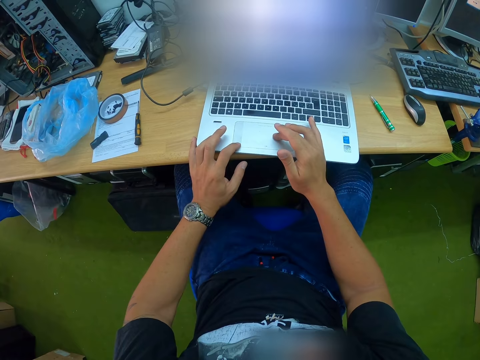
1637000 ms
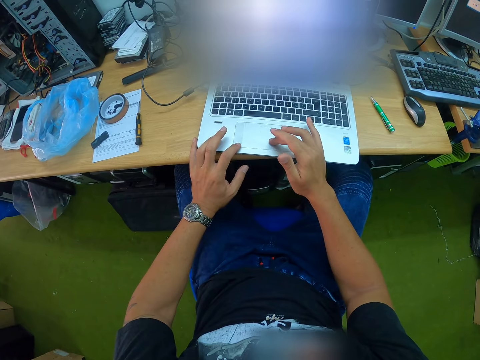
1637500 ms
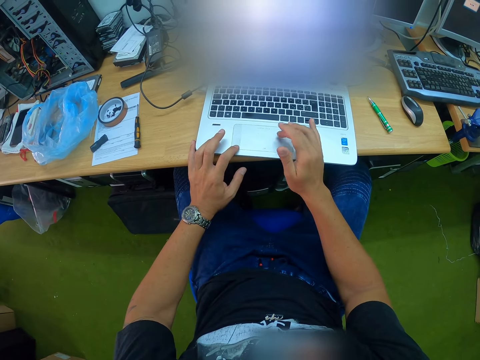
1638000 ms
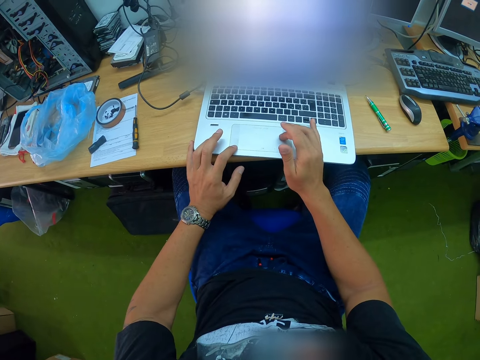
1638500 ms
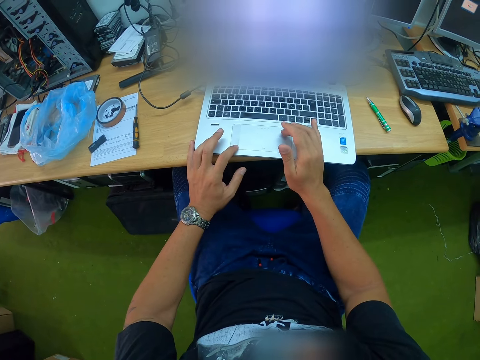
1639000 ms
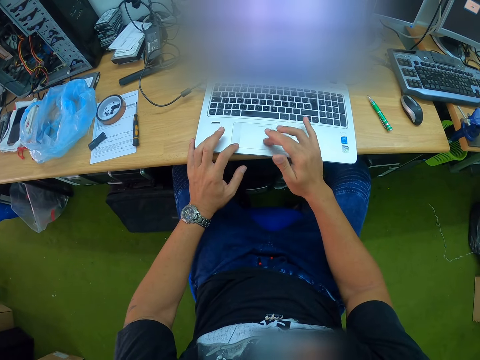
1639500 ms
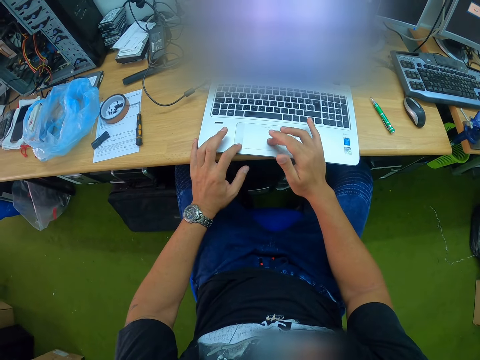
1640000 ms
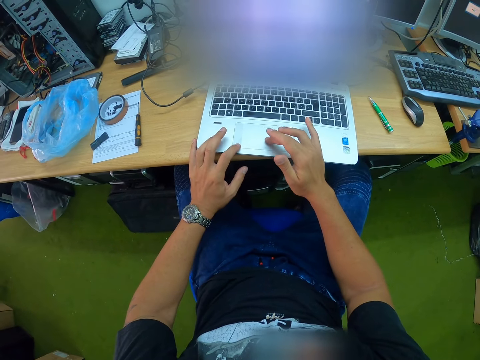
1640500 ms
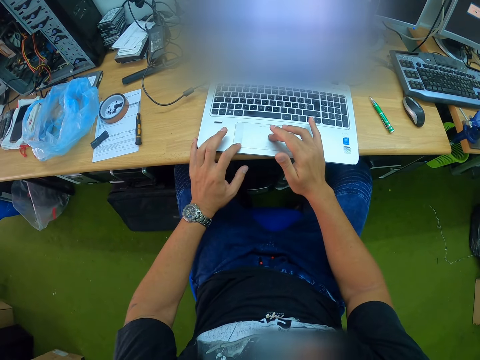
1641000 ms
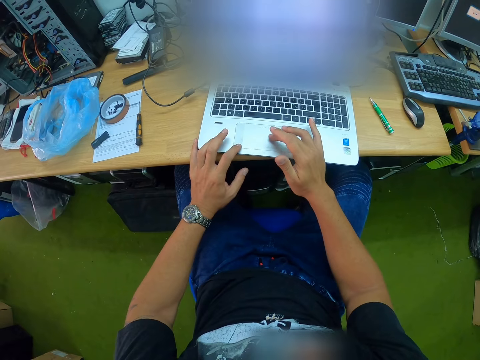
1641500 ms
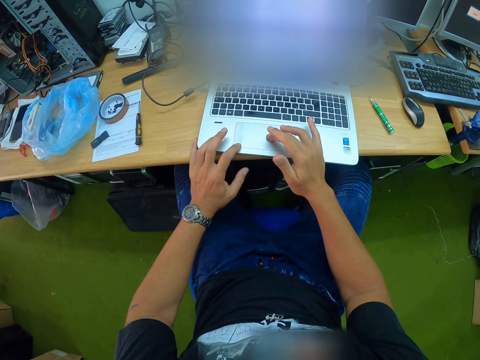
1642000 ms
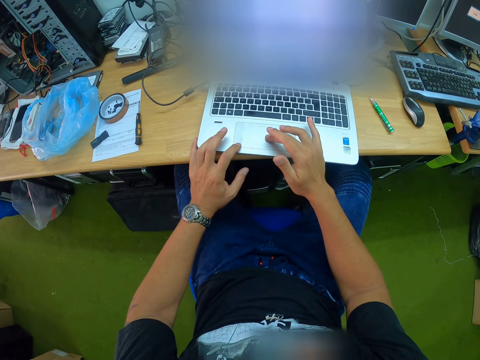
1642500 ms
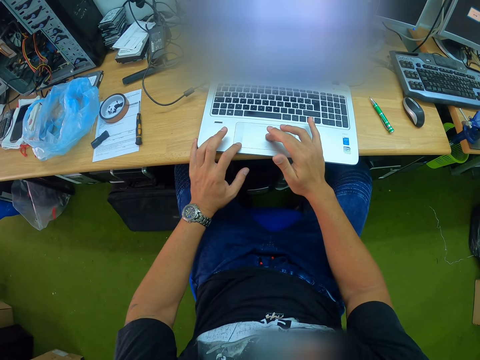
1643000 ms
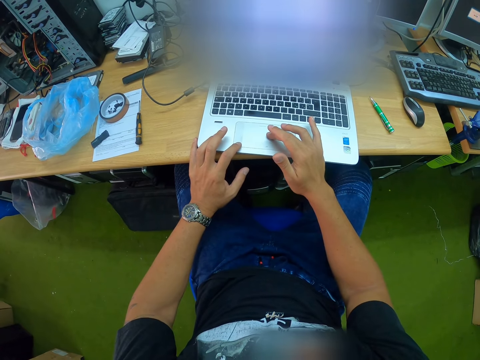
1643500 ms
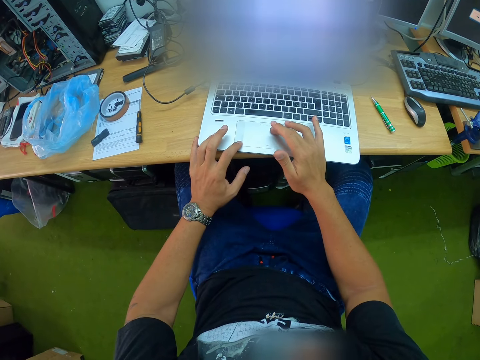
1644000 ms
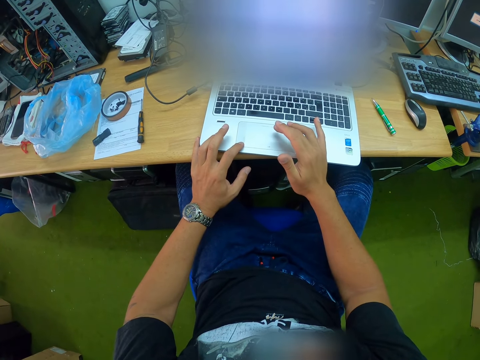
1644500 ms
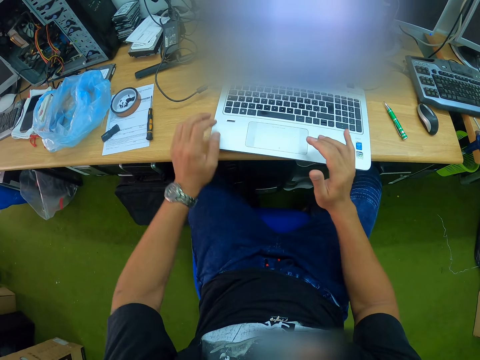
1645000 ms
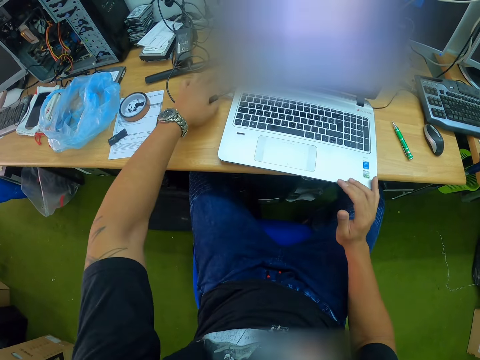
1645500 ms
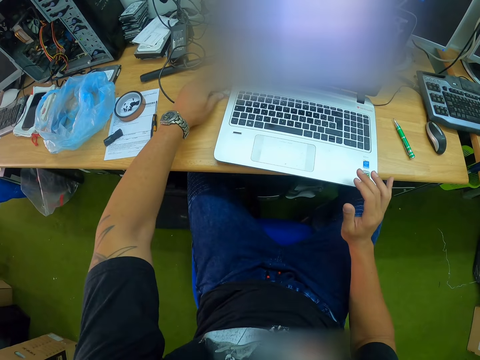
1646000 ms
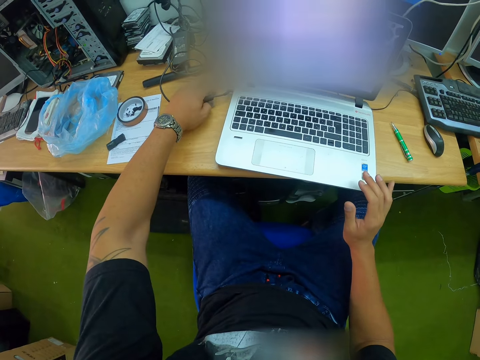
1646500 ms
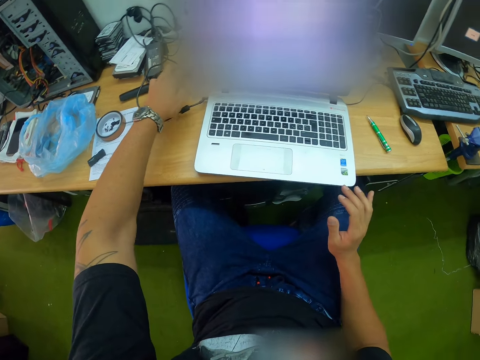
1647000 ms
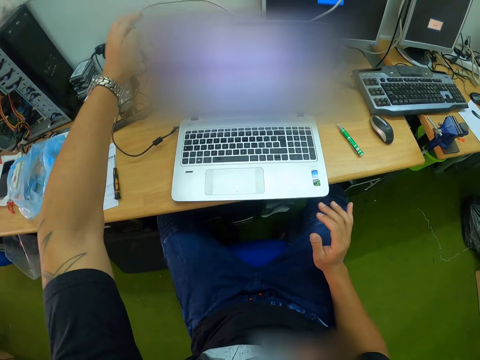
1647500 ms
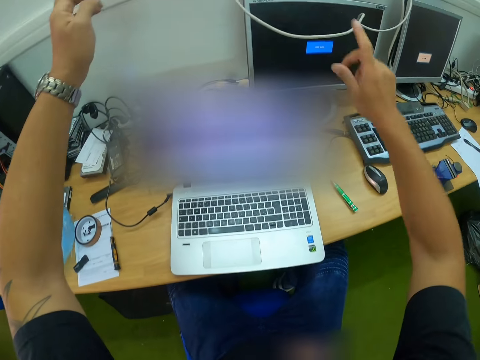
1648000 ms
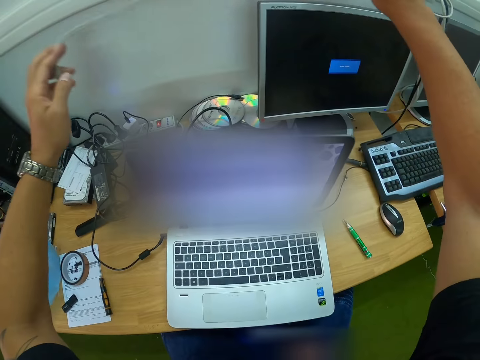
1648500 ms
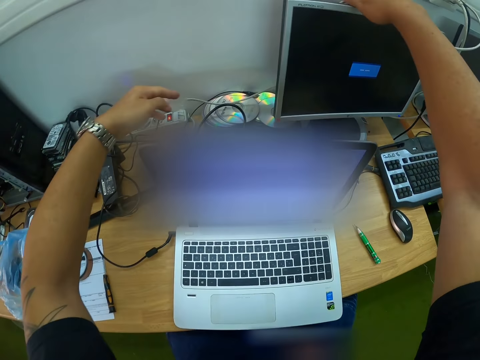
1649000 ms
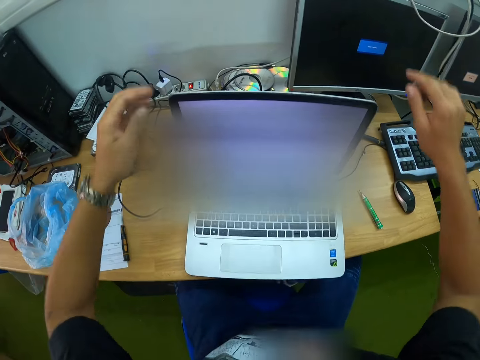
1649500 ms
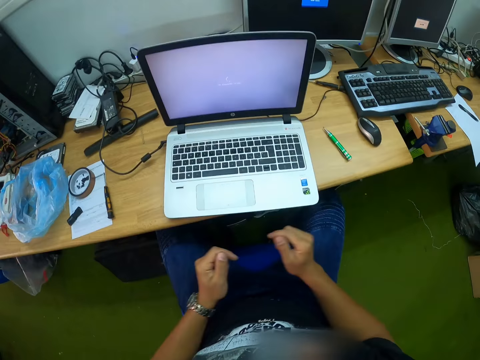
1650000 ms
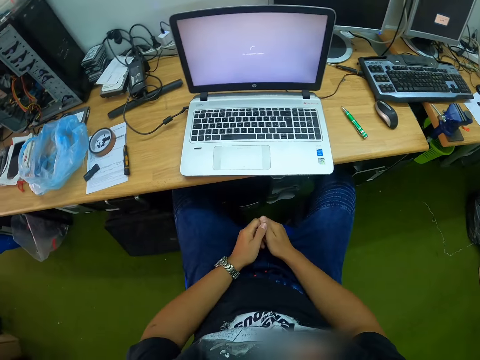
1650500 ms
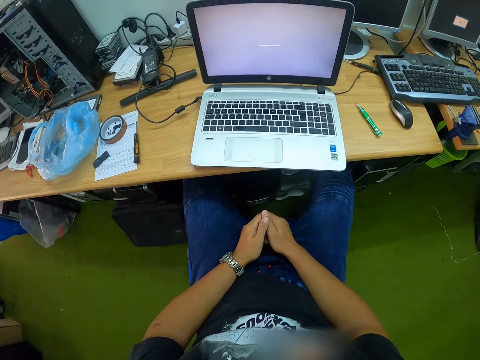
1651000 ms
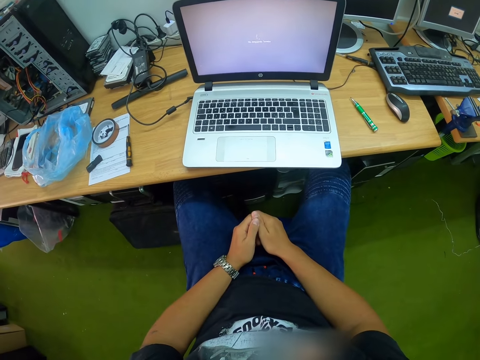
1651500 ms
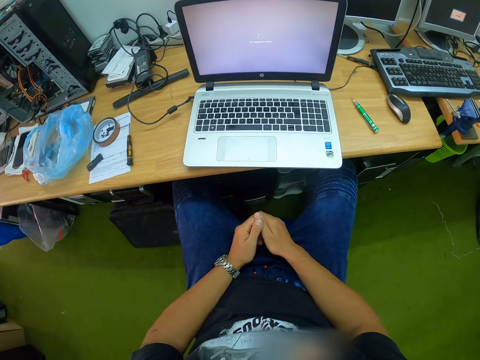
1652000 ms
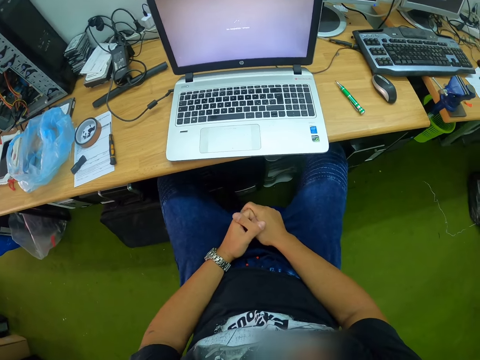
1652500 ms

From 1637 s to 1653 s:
The camera wearer unplugs a computer cable from the laptop with his left hand. He drops the cable on the table with both hands. He looks at the laptop.

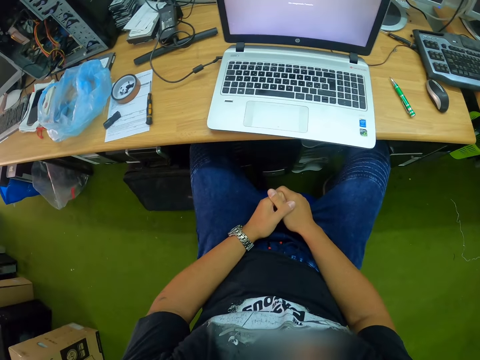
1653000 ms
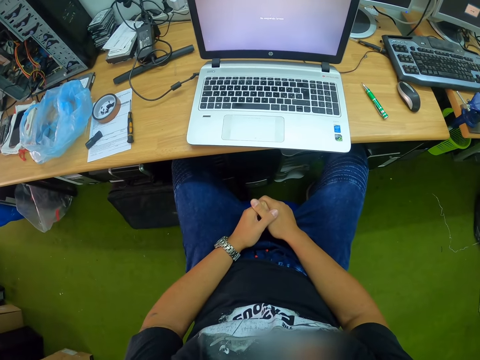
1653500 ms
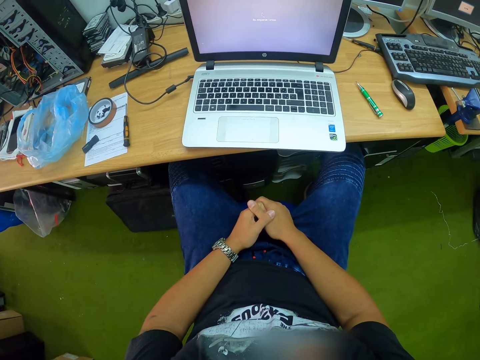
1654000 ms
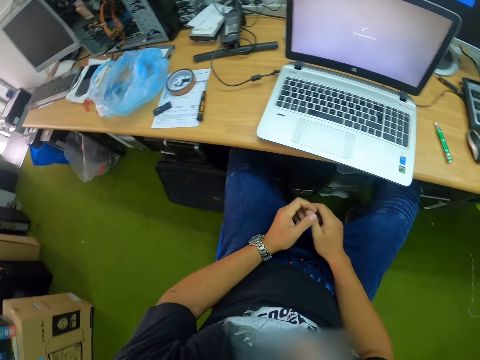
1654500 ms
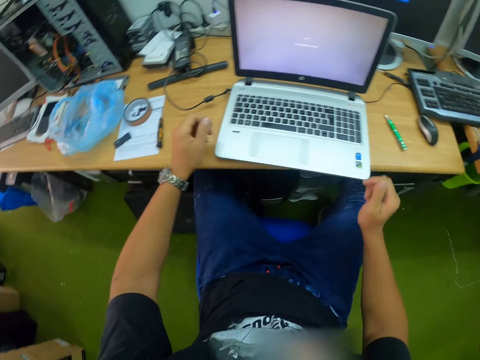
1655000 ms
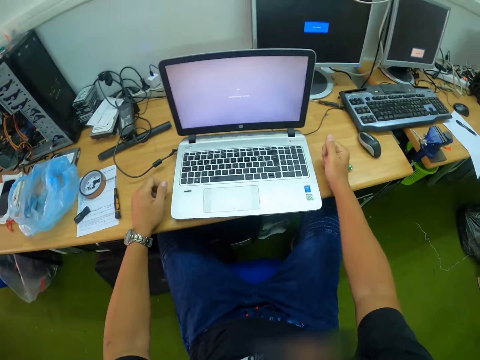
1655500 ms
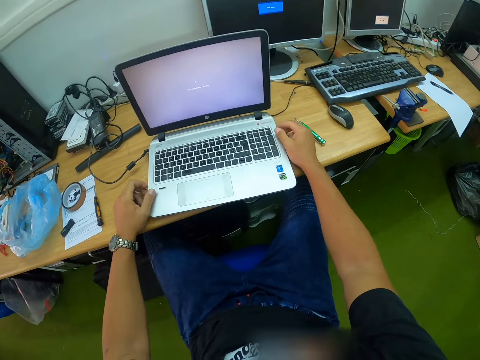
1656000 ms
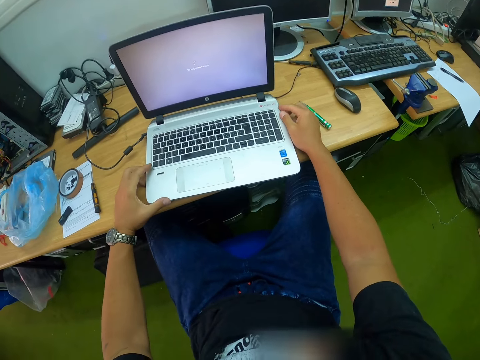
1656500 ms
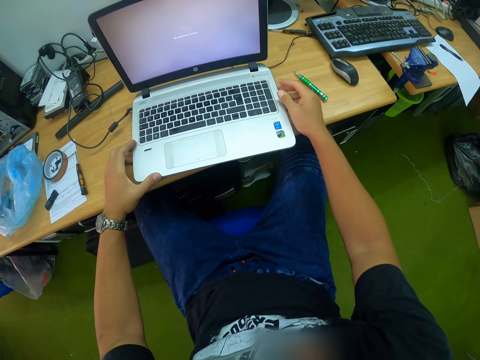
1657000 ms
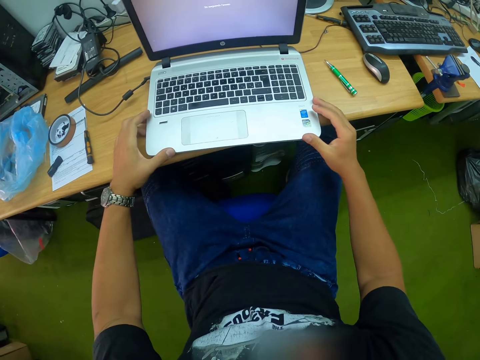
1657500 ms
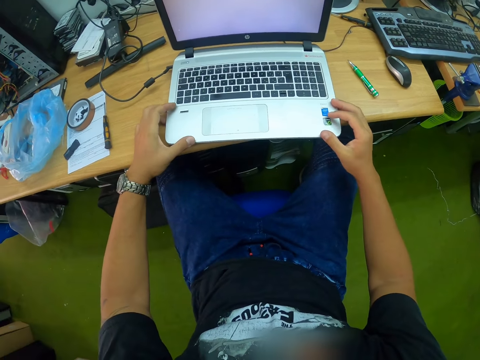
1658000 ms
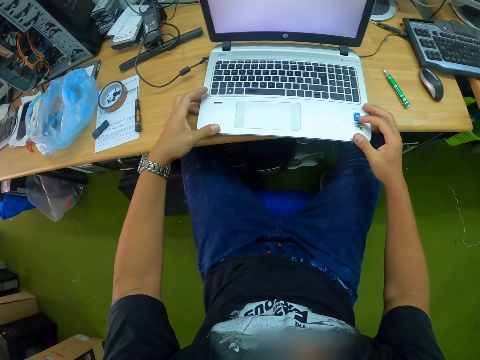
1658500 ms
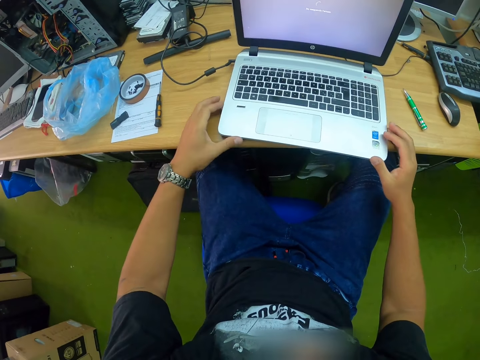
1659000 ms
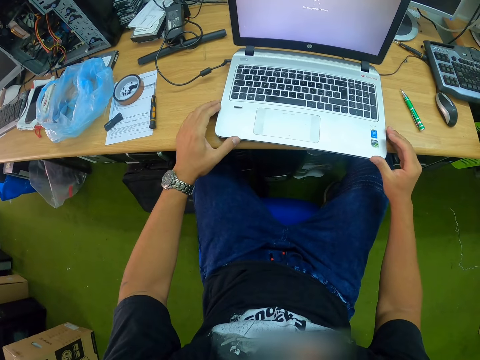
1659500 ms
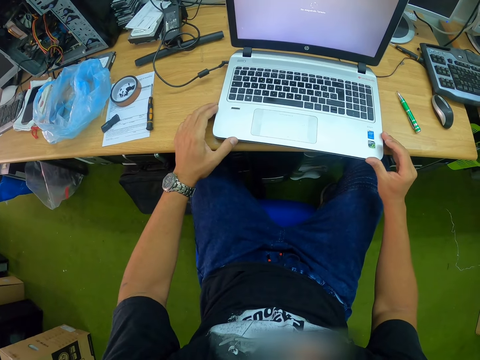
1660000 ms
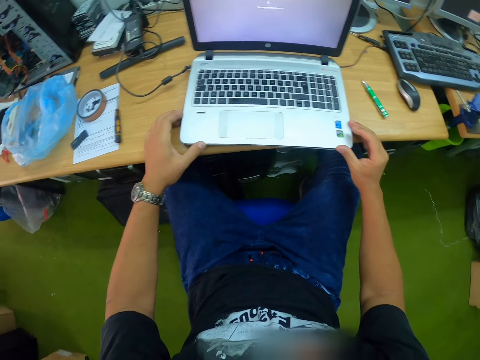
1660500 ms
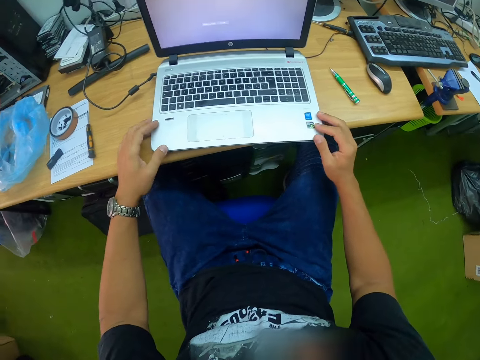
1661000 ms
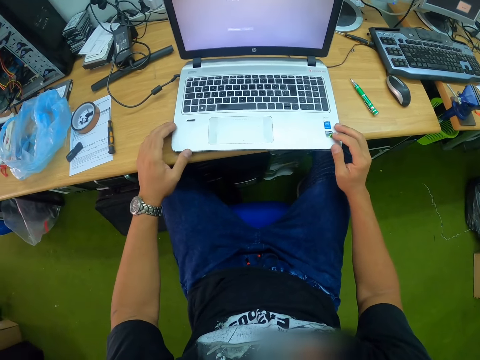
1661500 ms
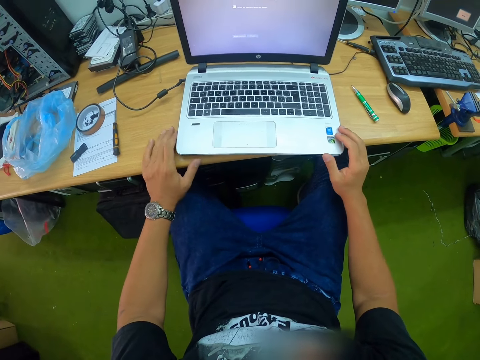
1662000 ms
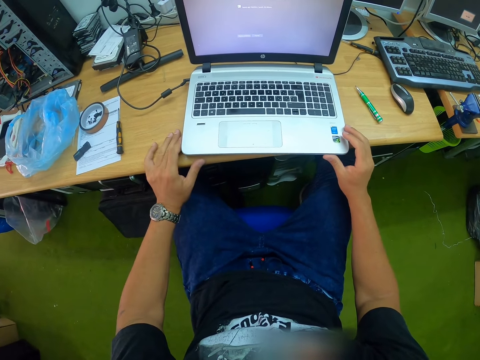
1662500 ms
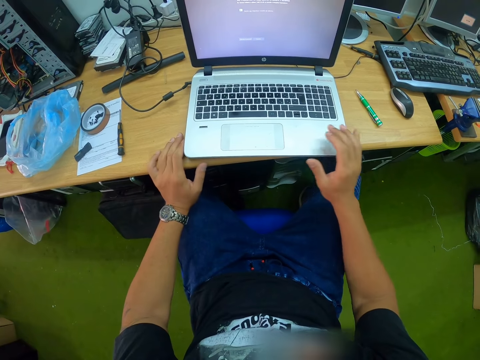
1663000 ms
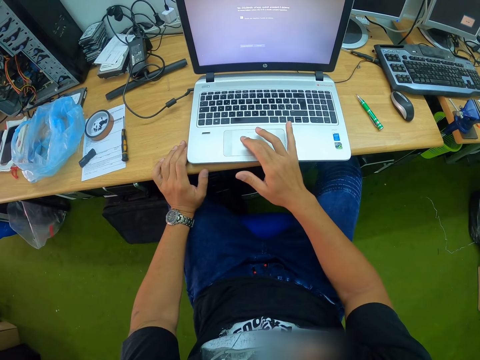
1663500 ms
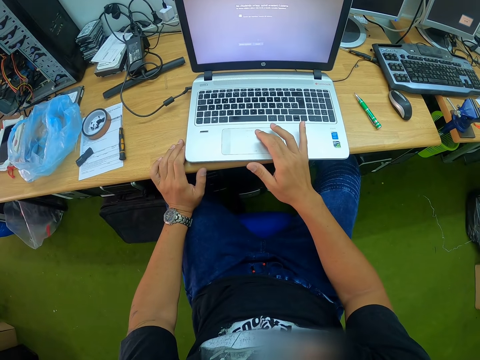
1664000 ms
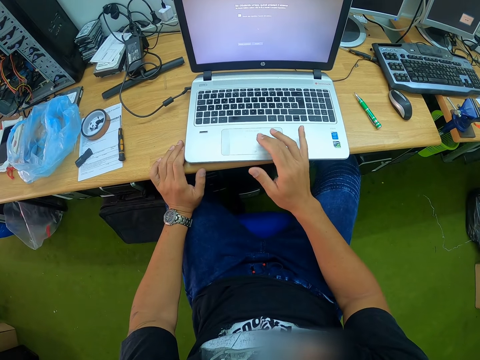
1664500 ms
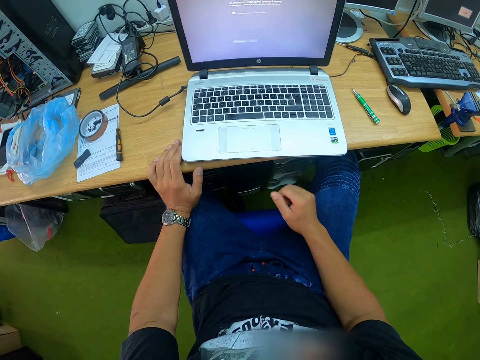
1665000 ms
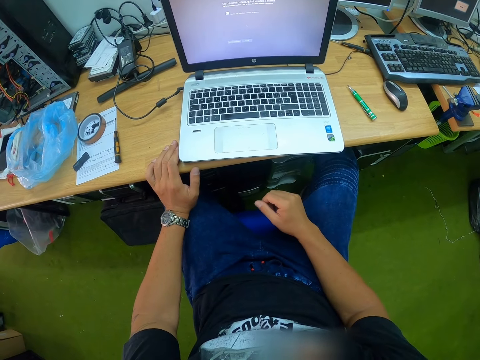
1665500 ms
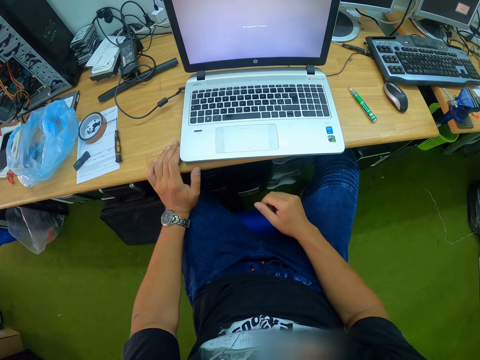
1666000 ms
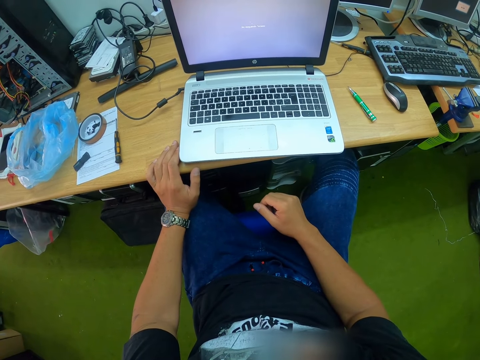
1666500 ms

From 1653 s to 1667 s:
The camera wearer places both his hands on the table. He looks at the laptop. He adjusts the laptop on the table. He operates the laptop with his right hand. He looks at the laptop.
